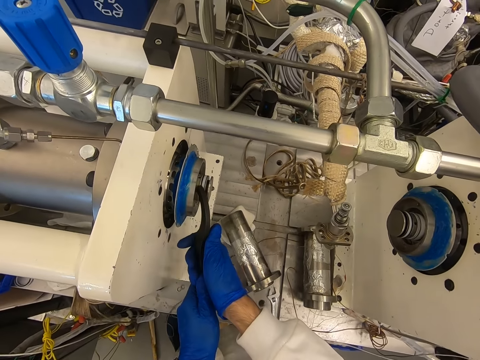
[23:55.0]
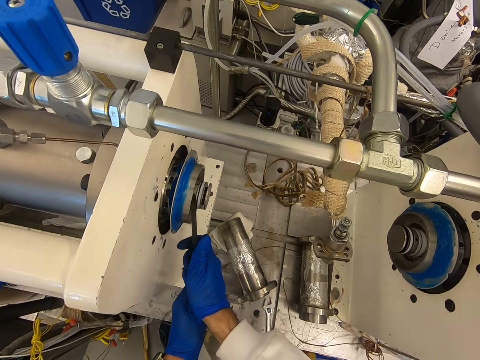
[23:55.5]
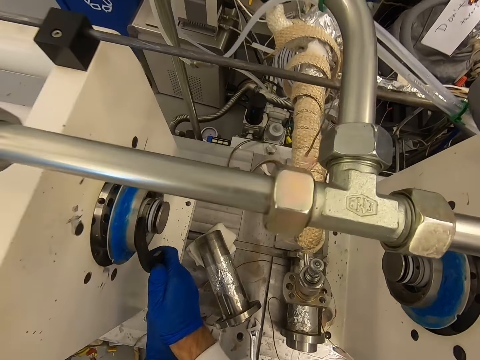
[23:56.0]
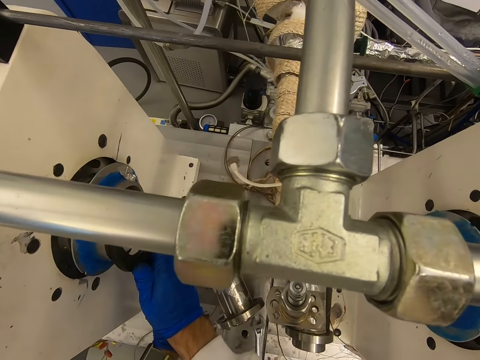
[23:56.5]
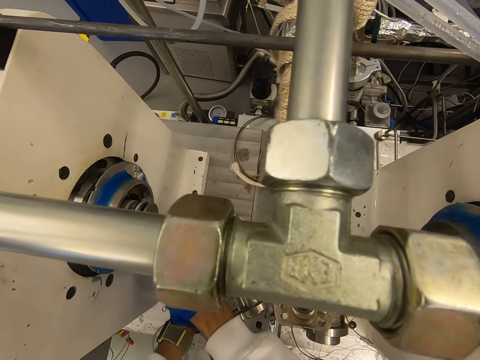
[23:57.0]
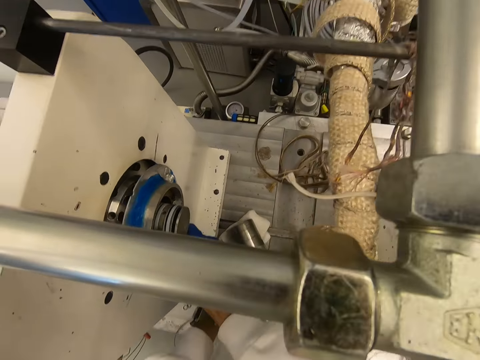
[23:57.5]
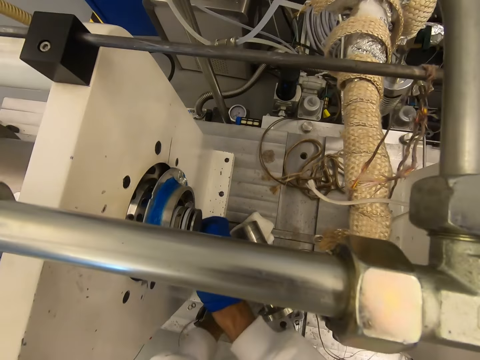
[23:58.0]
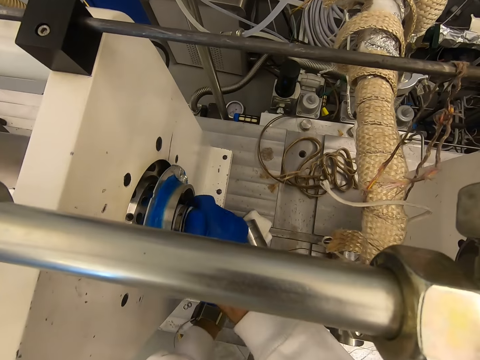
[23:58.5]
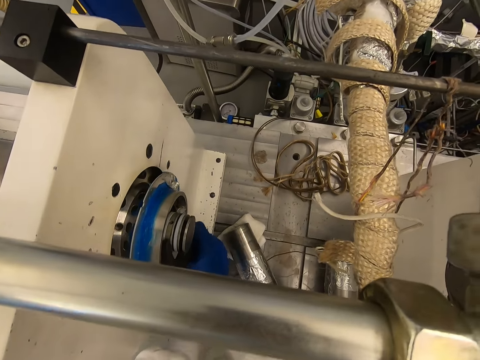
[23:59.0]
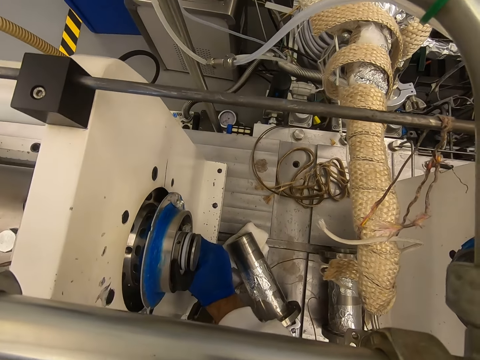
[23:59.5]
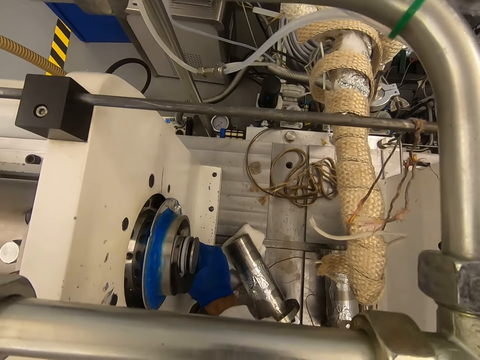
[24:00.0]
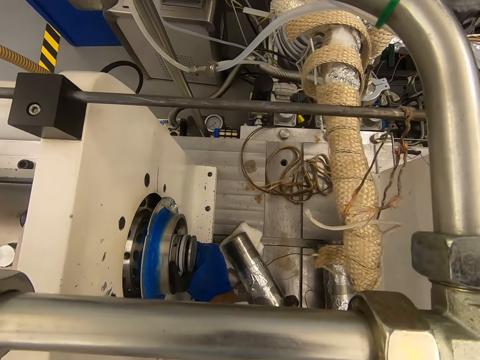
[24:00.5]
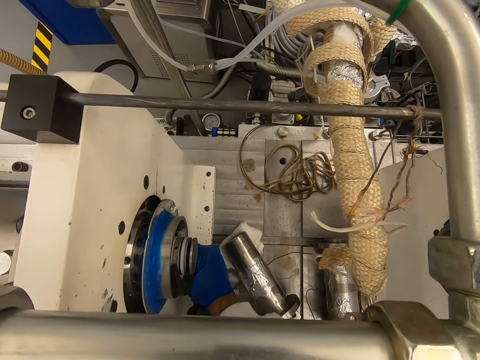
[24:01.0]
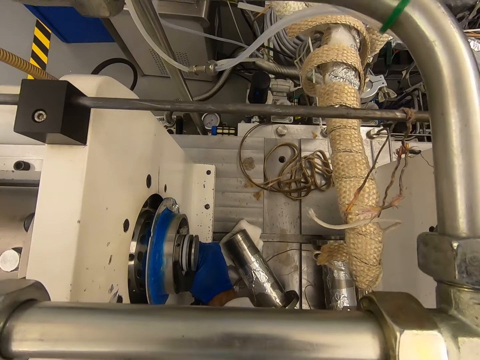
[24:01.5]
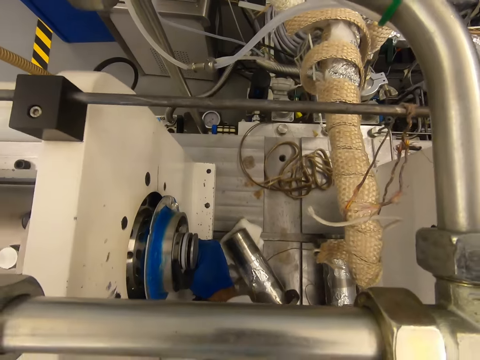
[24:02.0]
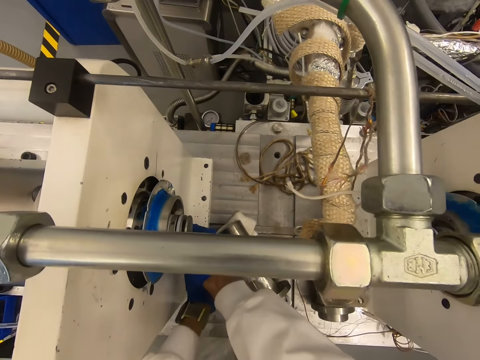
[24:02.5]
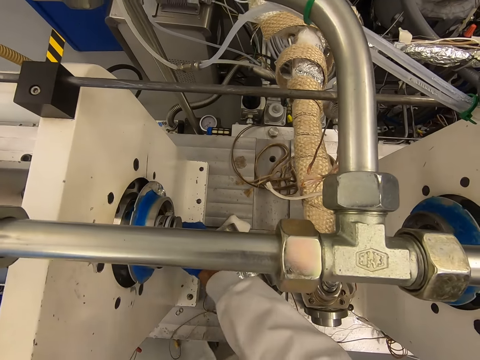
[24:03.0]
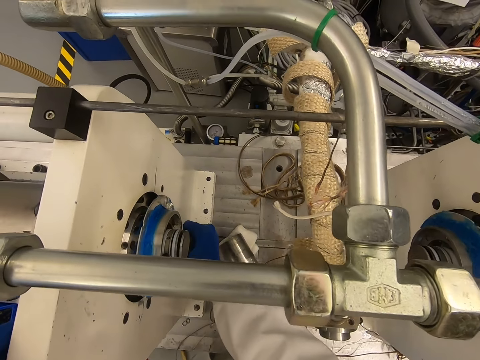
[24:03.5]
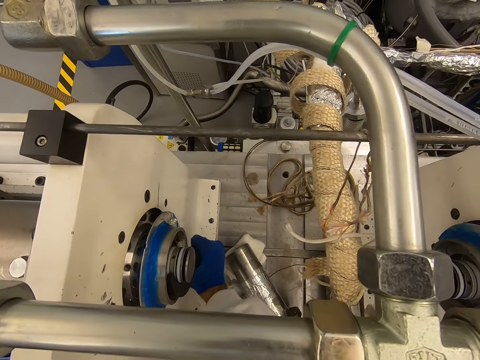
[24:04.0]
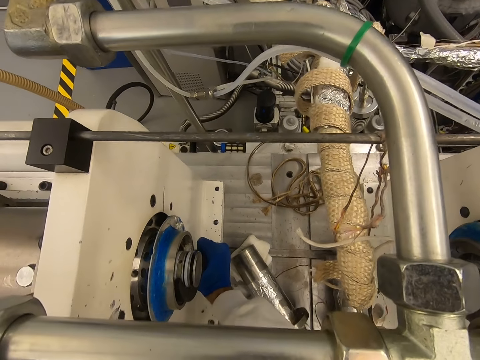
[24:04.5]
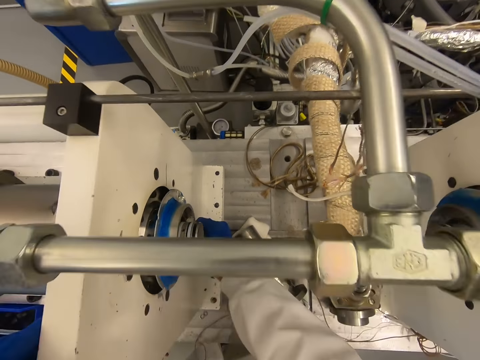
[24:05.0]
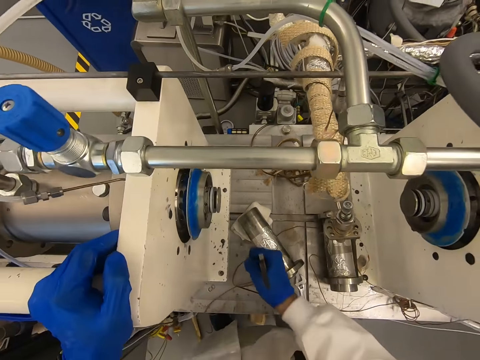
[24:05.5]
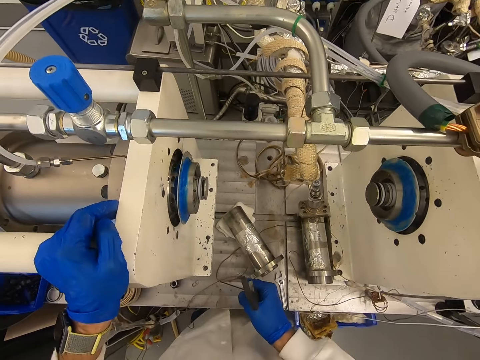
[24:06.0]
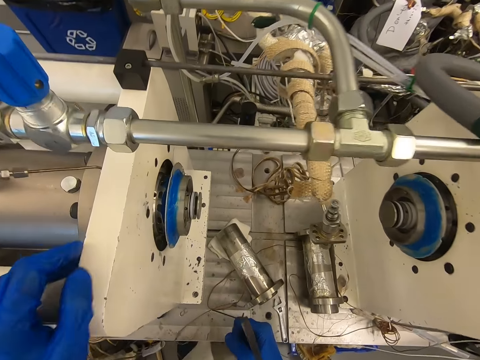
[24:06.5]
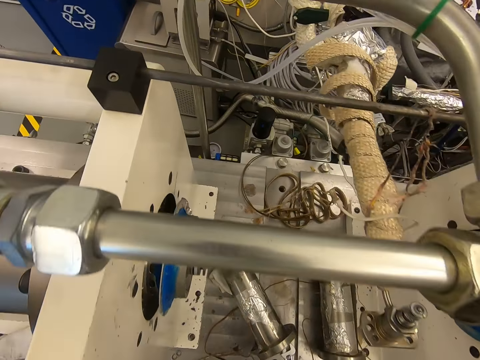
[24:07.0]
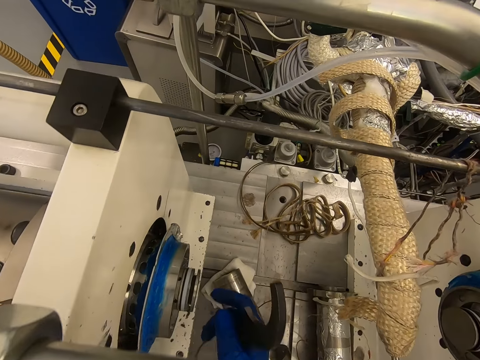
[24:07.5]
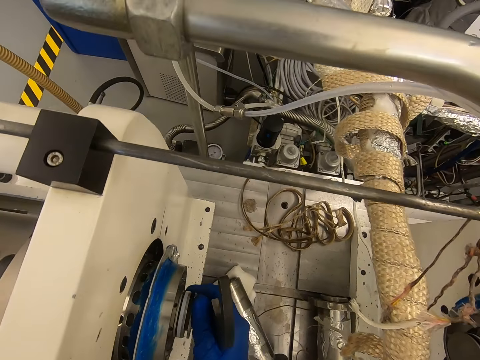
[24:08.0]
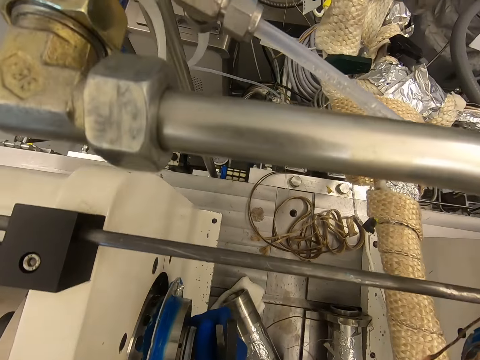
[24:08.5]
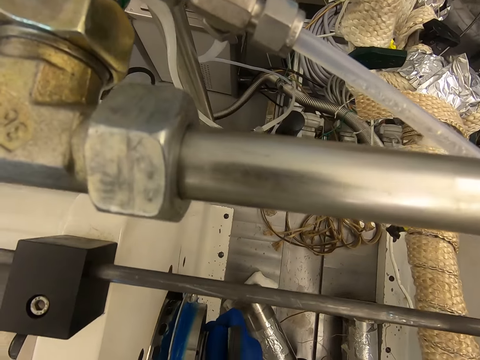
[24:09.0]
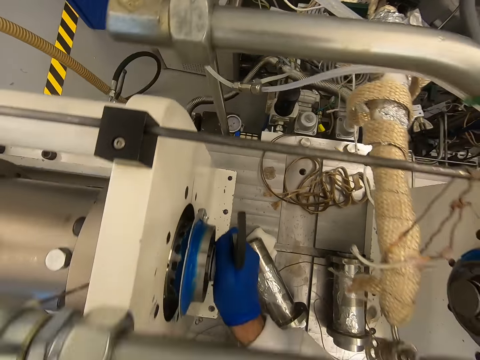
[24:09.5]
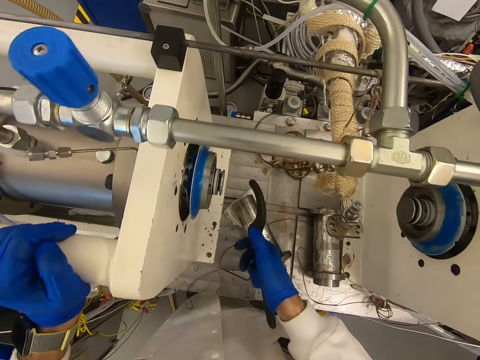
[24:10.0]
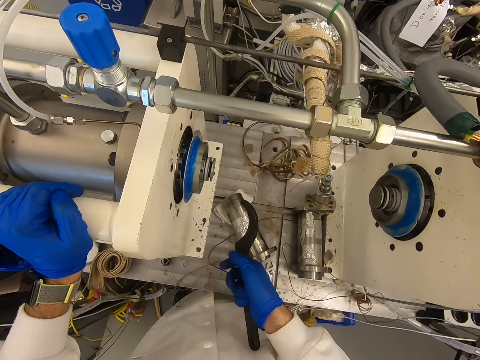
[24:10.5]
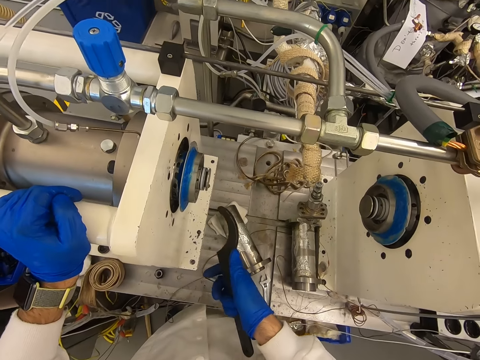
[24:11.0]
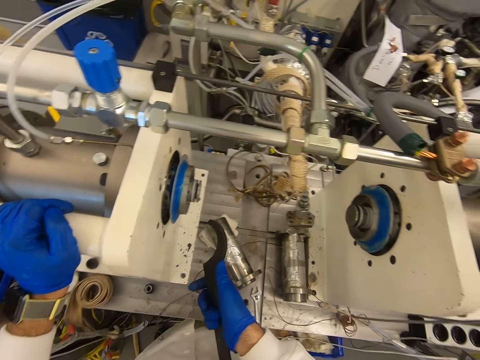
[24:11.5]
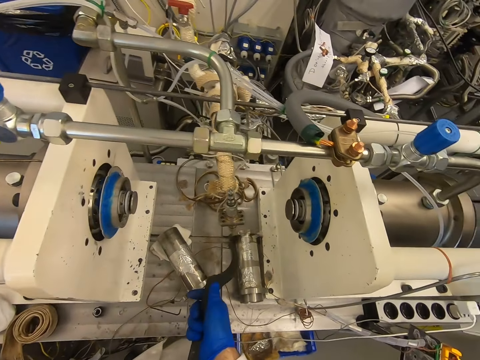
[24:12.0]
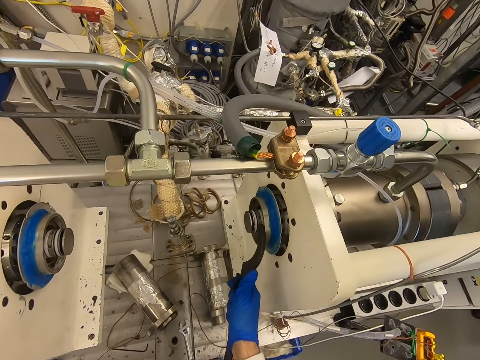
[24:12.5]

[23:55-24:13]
The camera wearer inserts the metal in the machine. They tighten the machine.

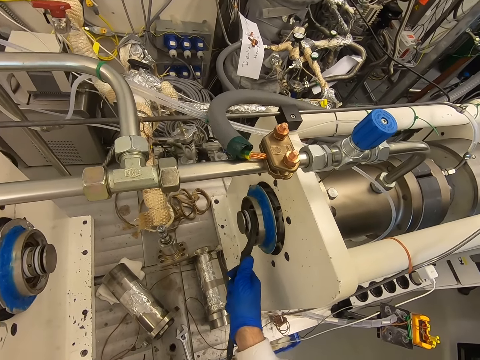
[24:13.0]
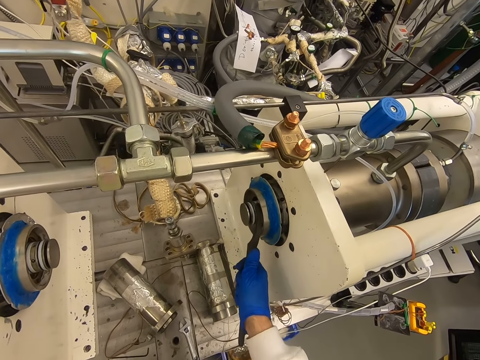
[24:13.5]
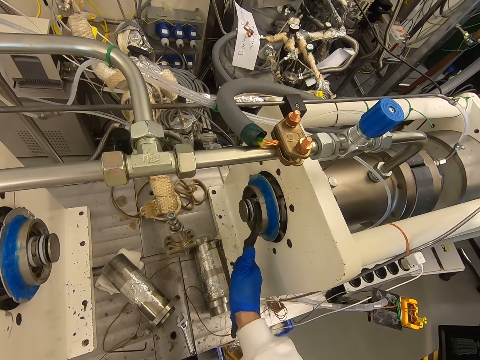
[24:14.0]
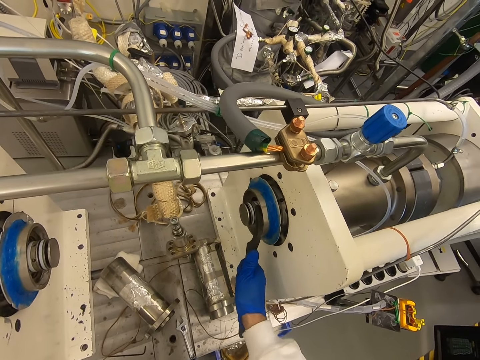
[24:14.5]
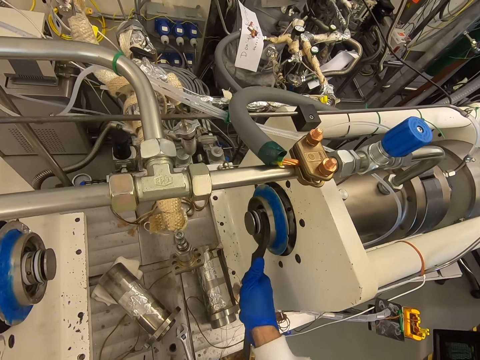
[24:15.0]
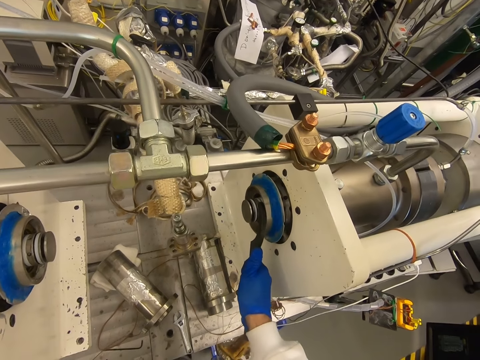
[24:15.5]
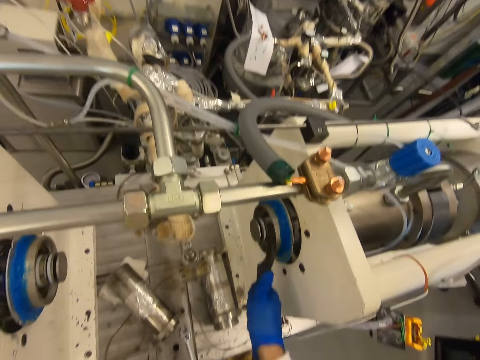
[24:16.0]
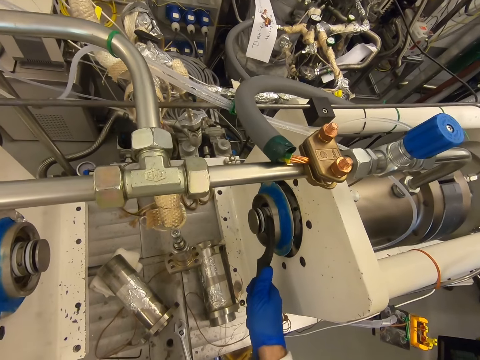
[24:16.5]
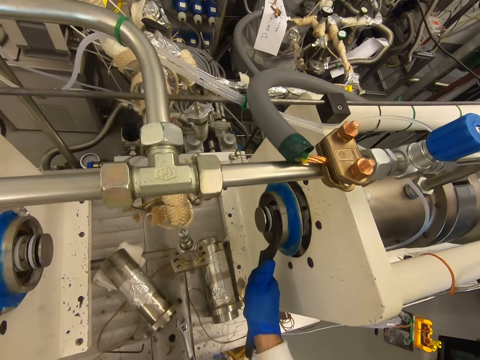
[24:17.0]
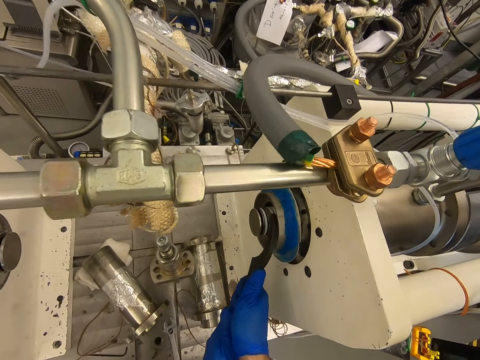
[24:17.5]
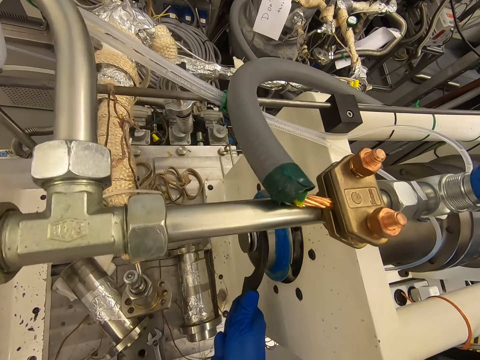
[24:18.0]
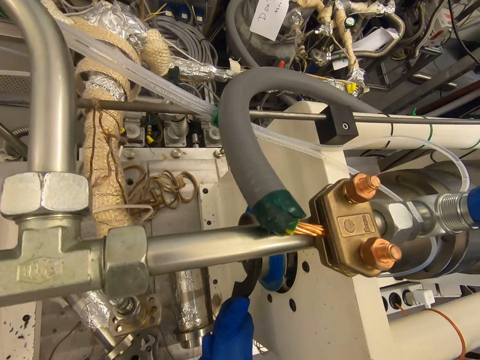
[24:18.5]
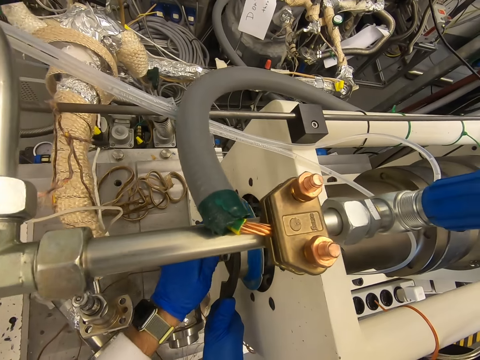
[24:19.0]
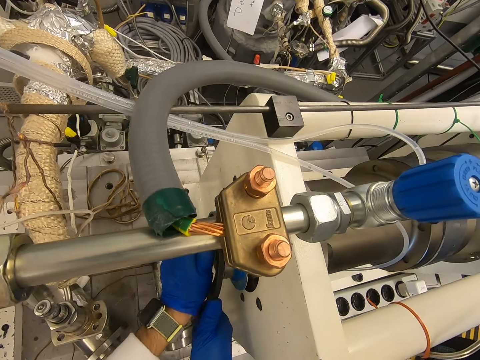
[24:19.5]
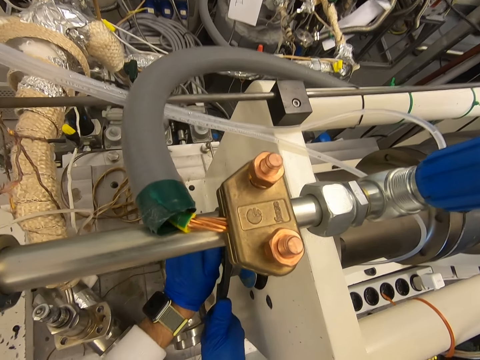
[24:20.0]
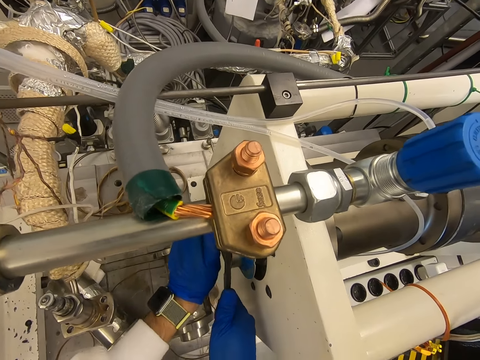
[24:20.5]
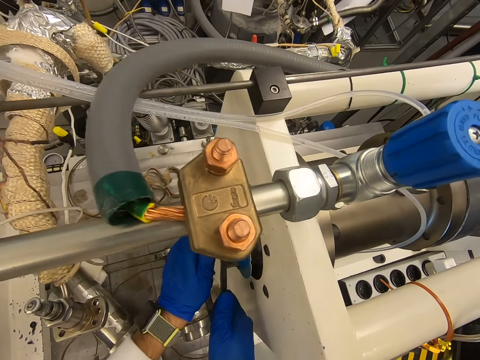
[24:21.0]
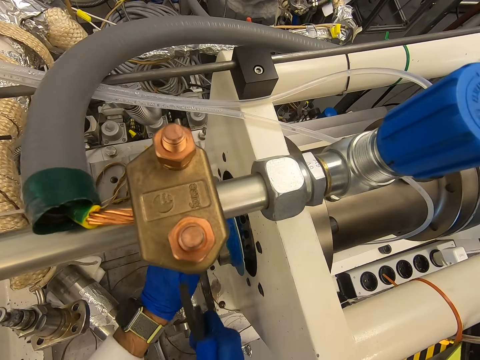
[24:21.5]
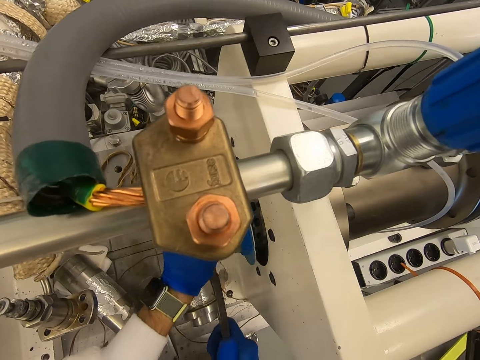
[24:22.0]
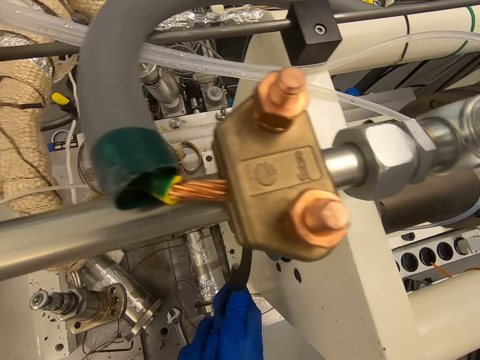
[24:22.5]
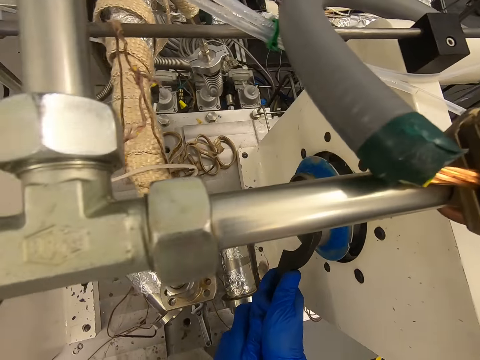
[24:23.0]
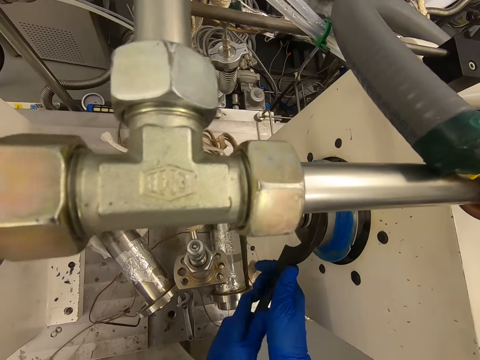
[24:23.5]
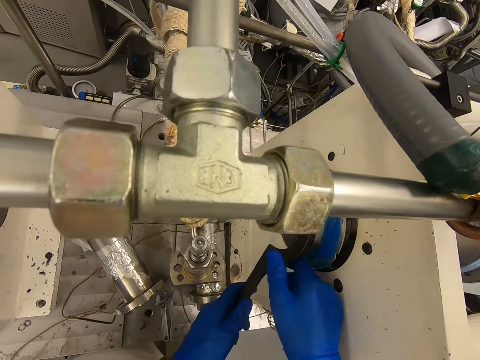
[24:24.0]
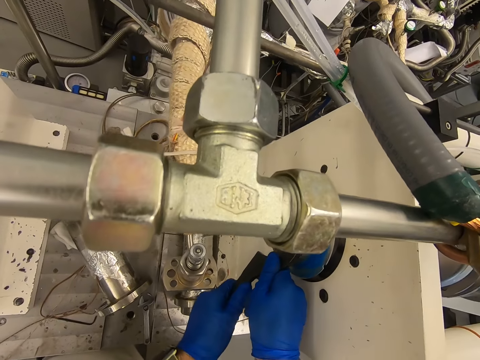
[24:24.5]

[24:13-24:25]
The camera wearer tightens the machine.
